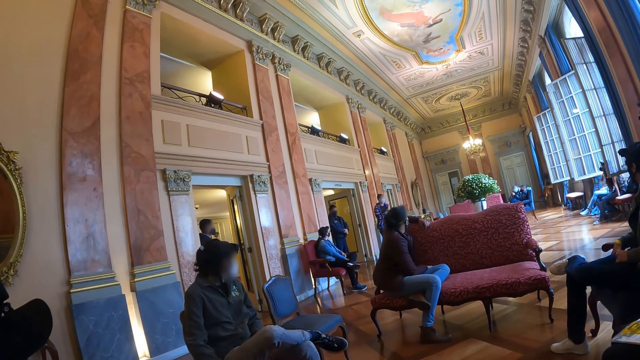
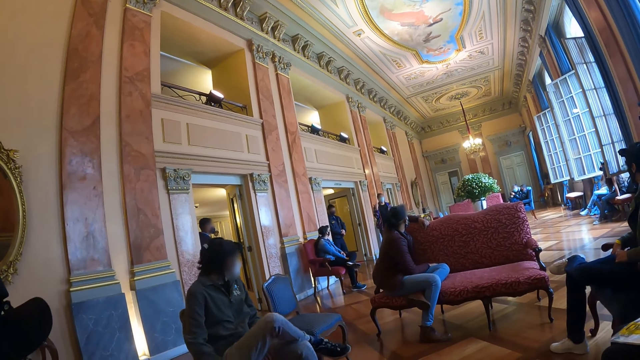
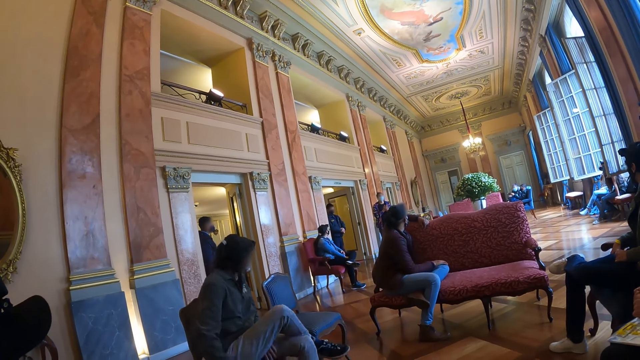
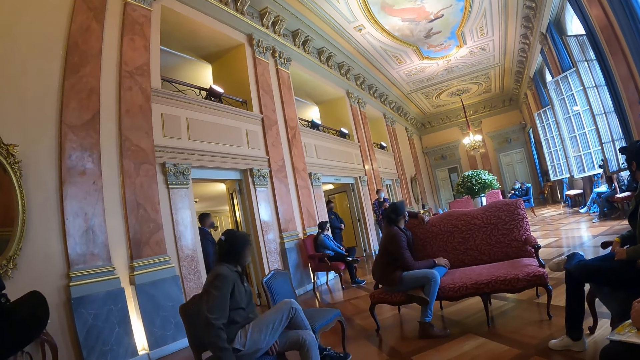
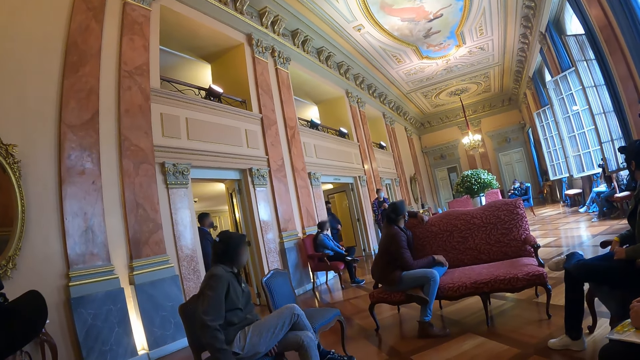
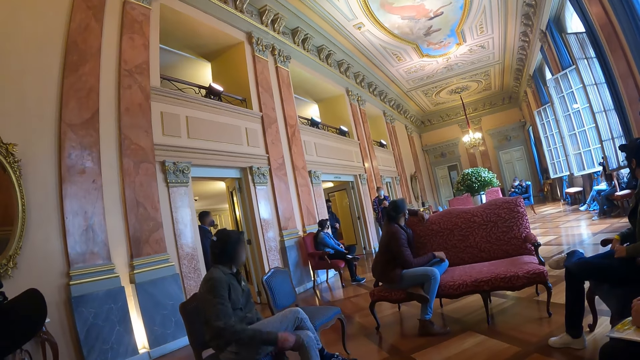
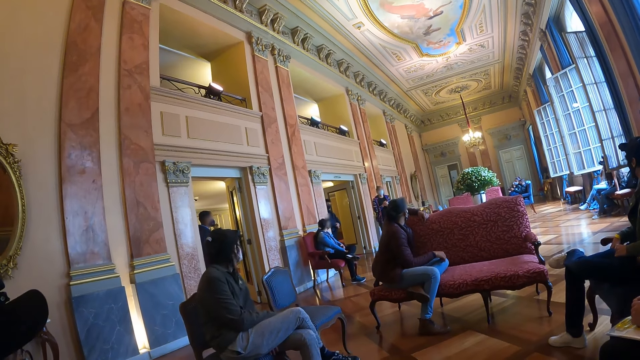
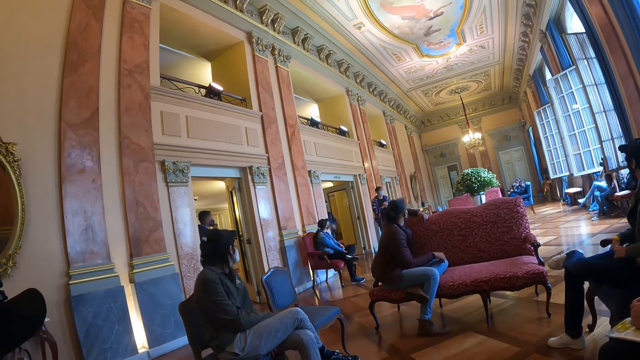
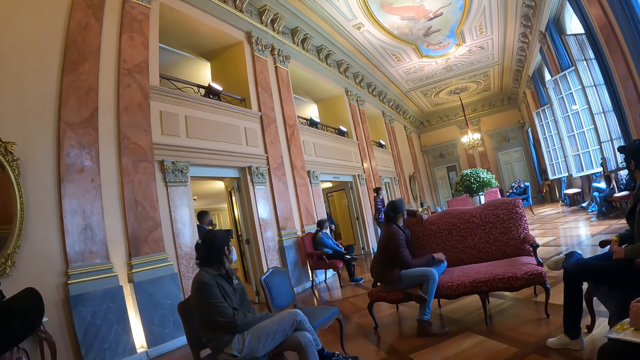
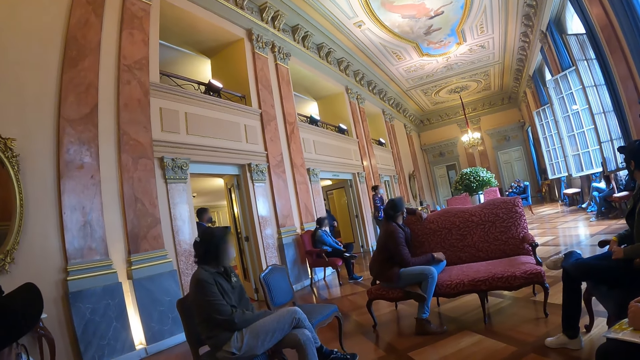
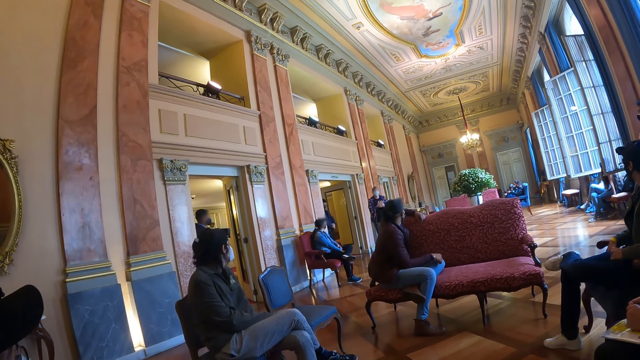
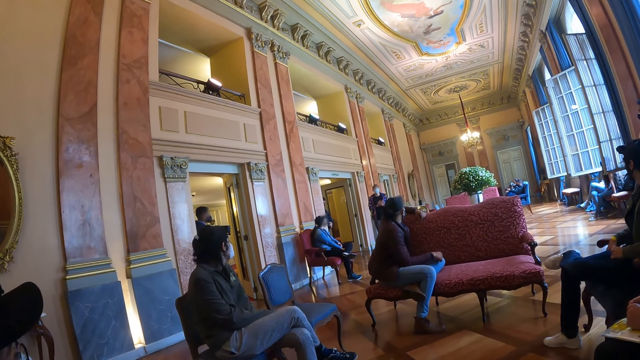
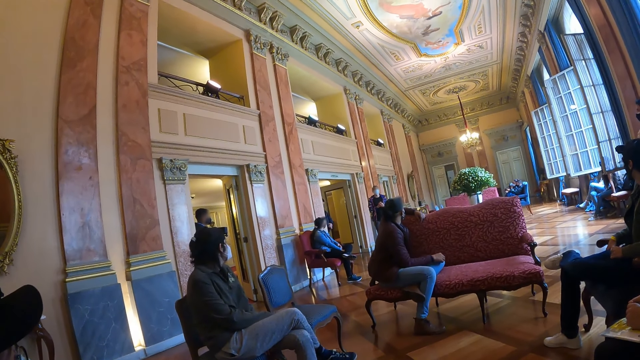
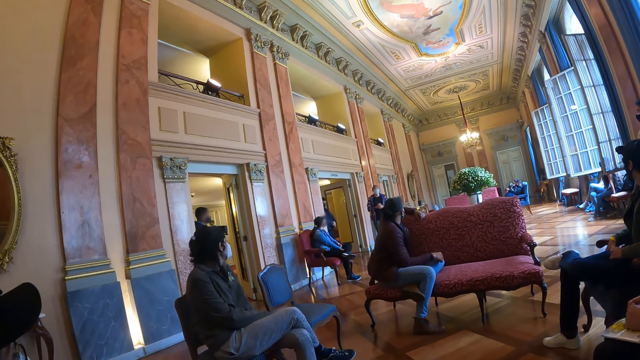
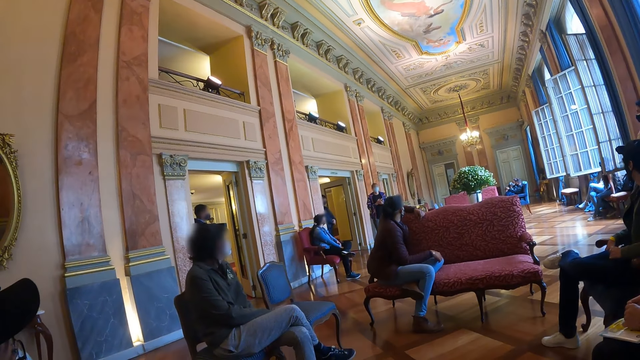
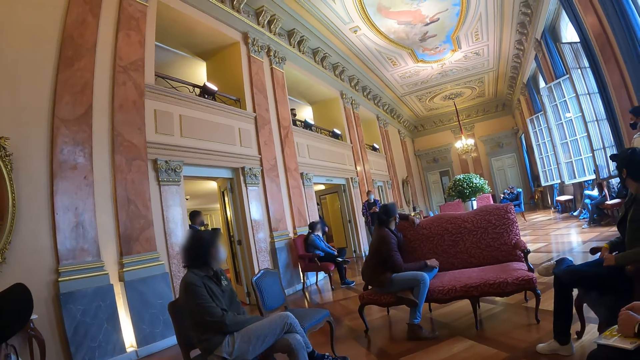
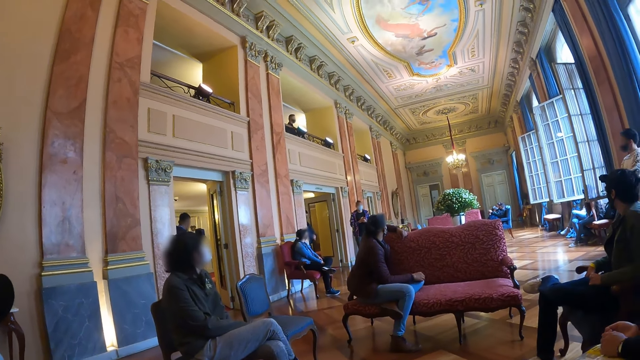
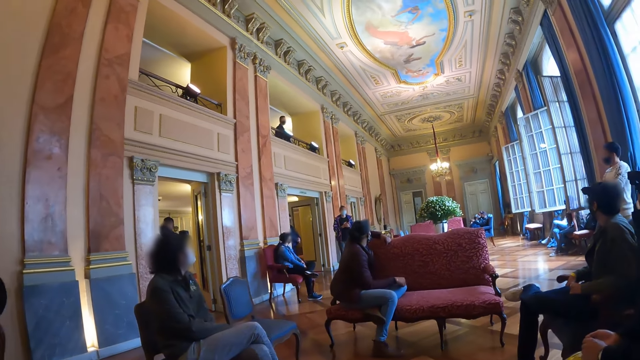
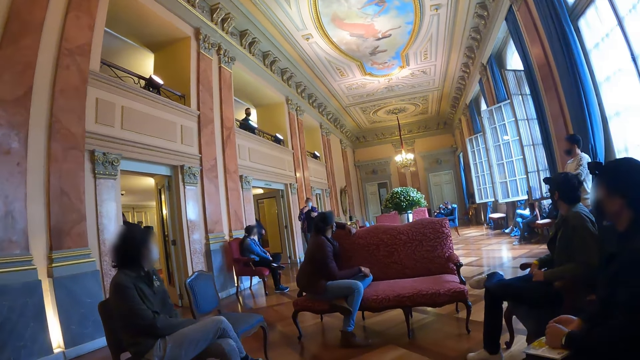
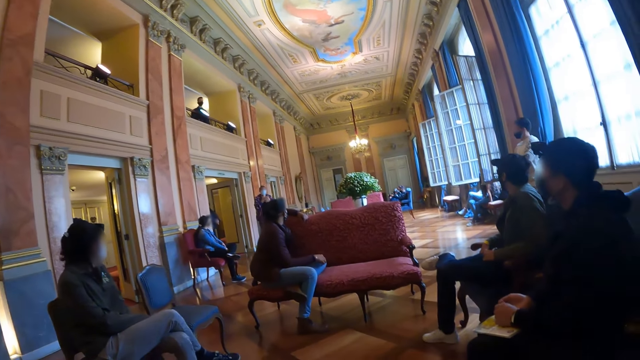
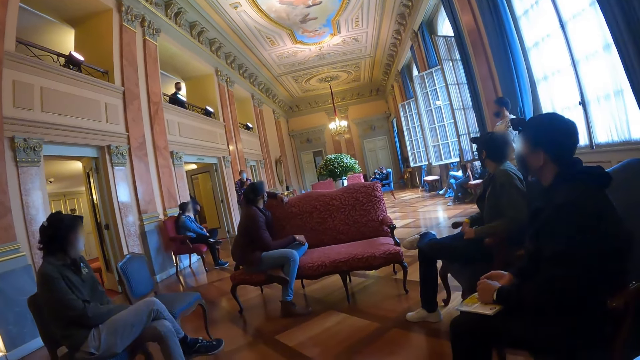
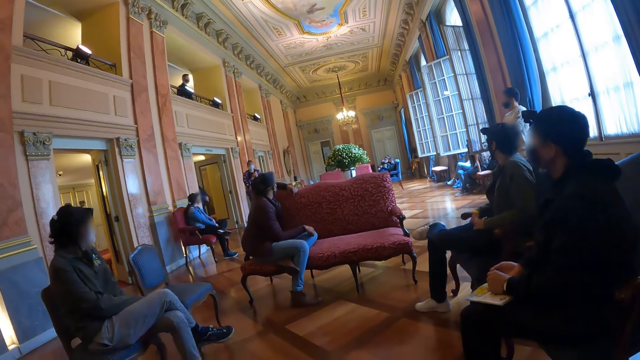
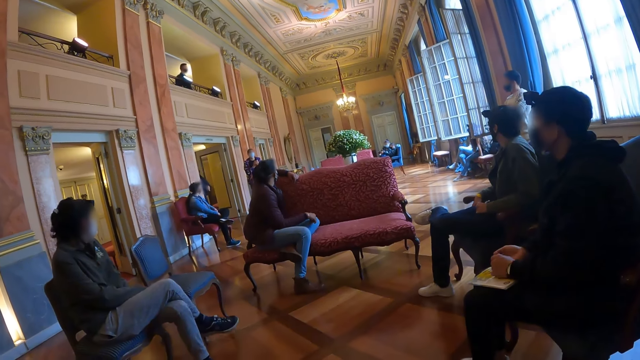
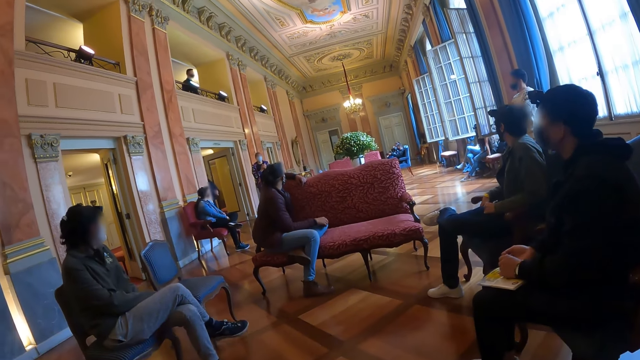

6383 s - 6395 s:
The camera wearer looks around a room.

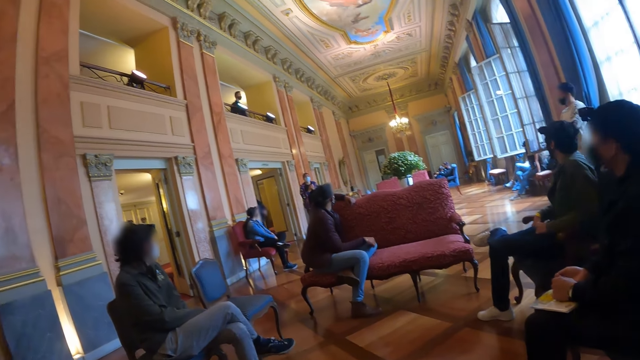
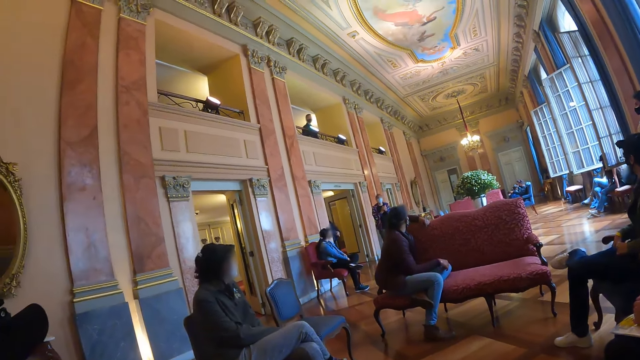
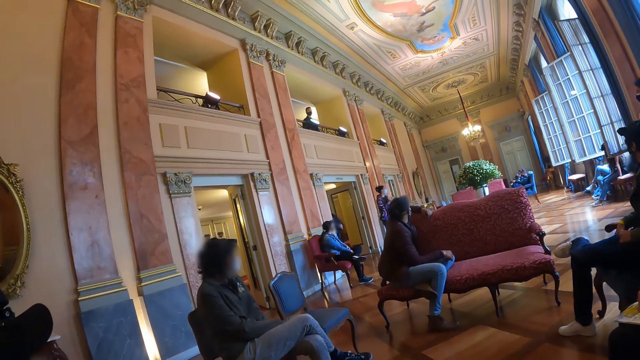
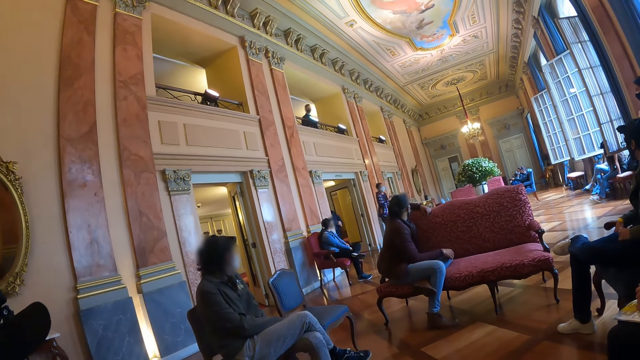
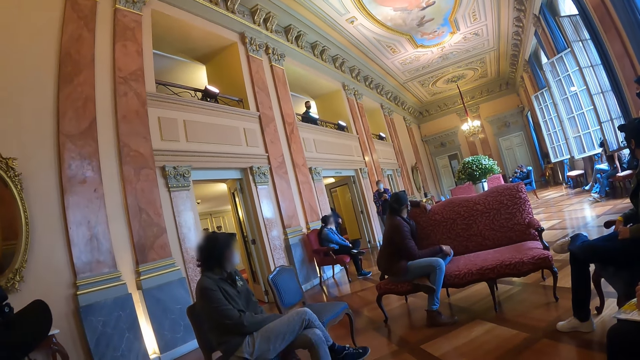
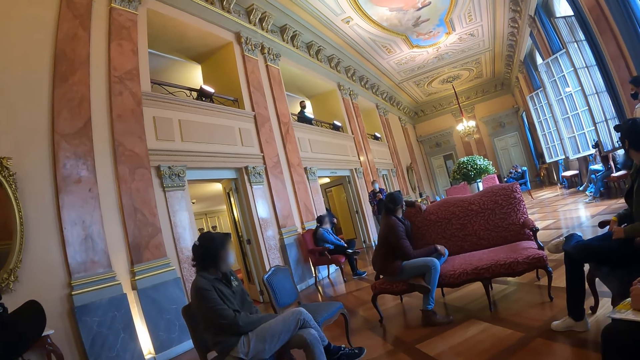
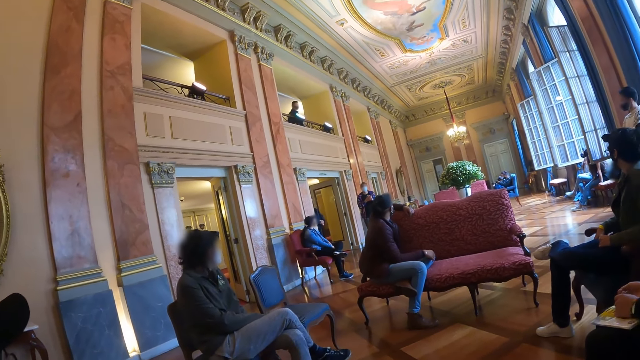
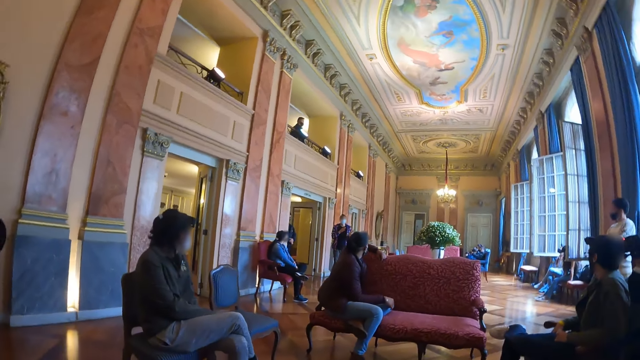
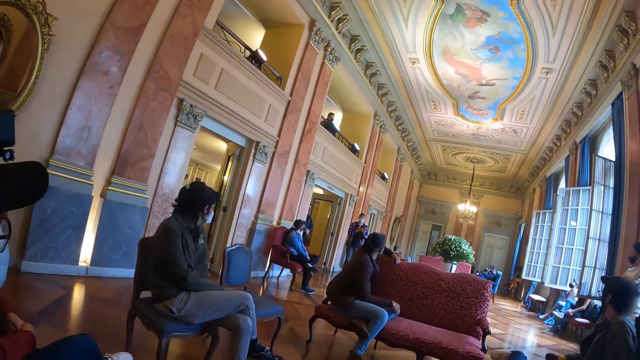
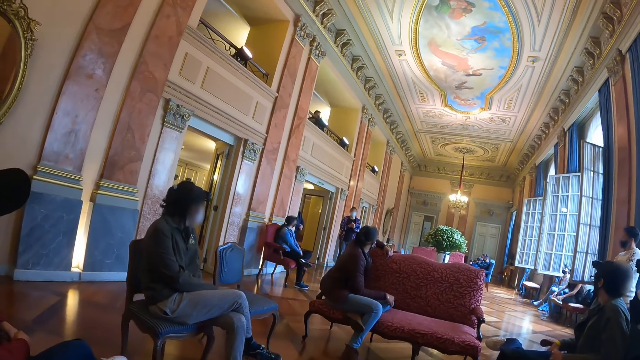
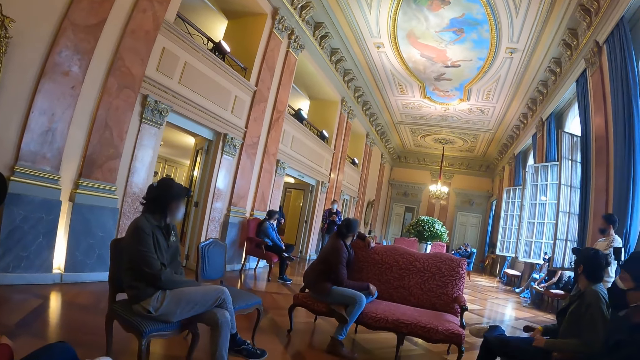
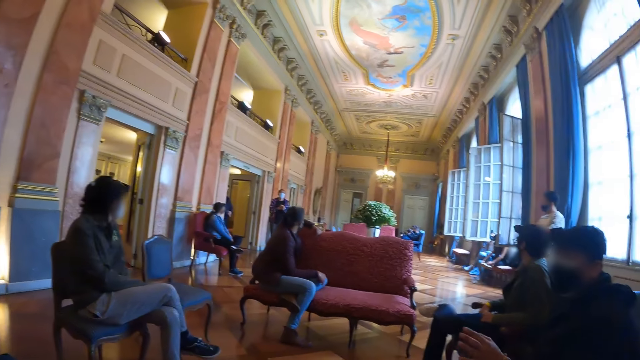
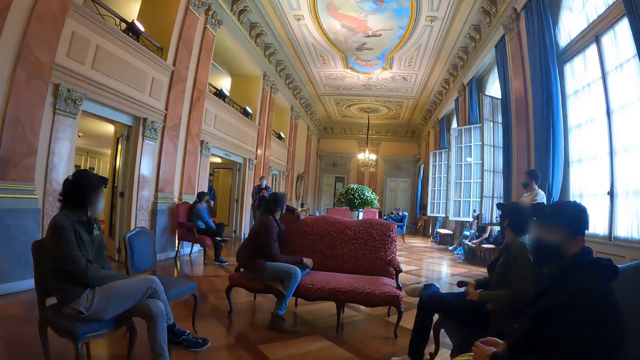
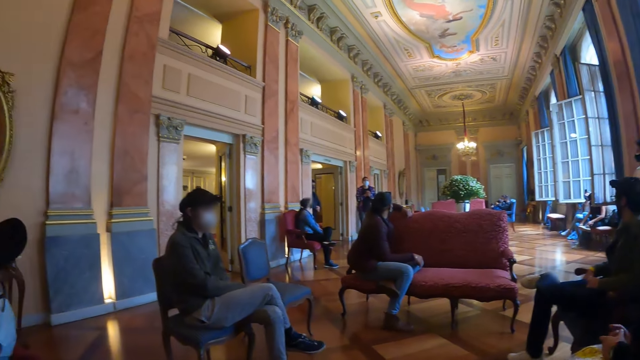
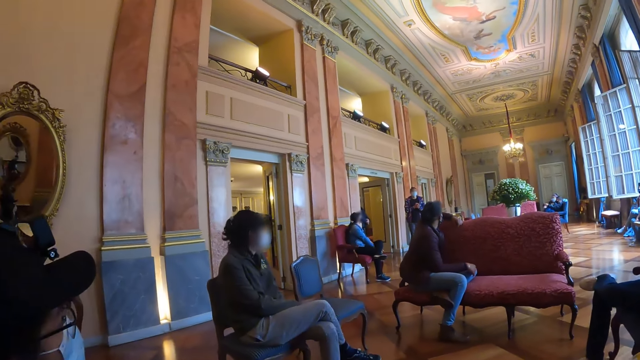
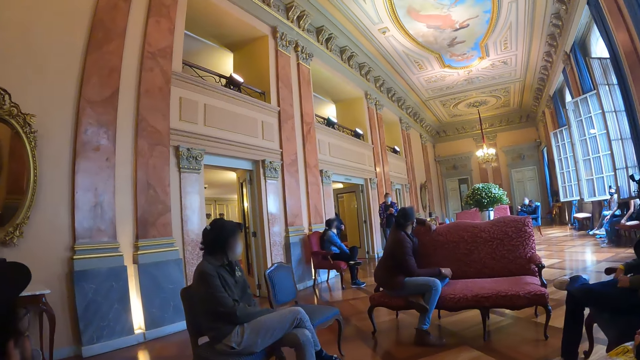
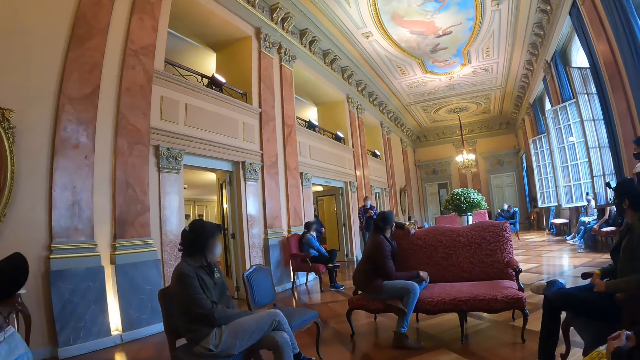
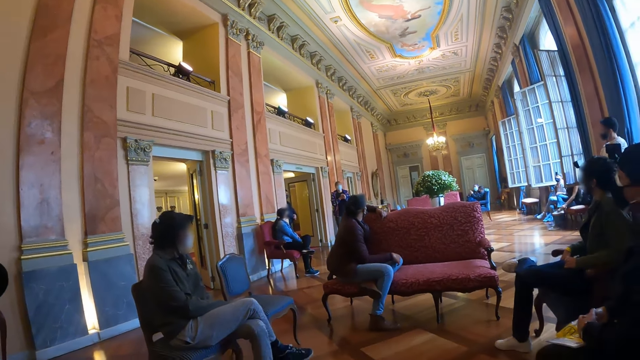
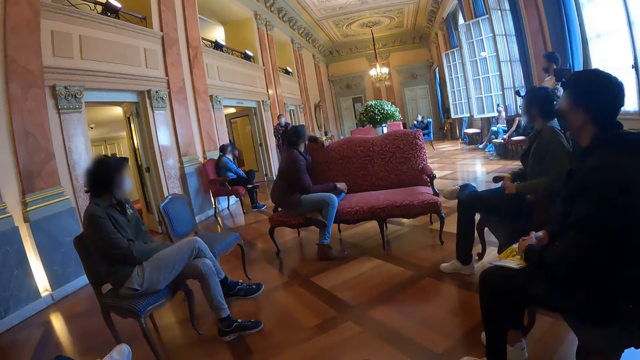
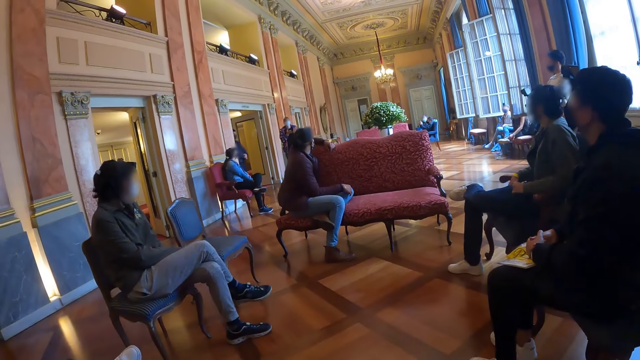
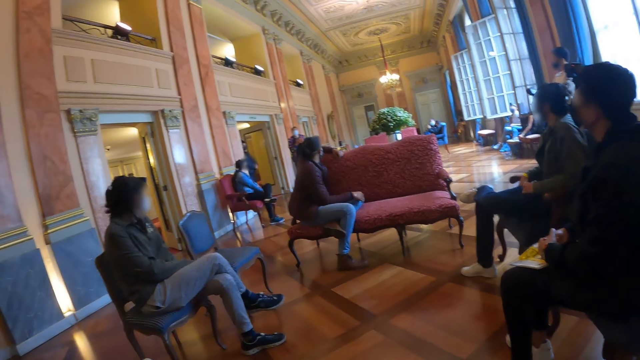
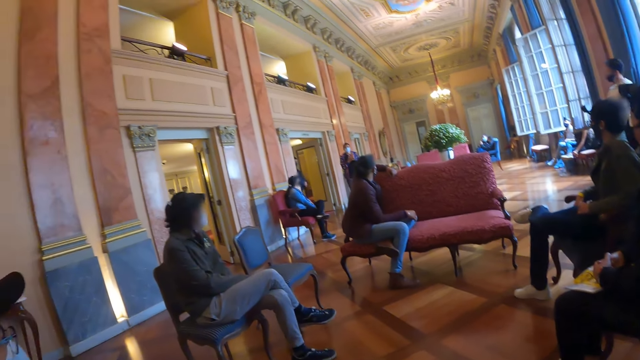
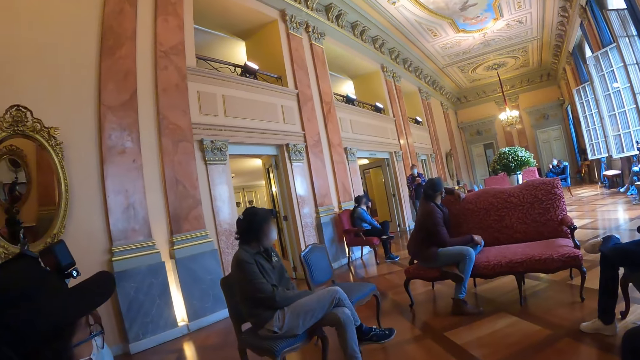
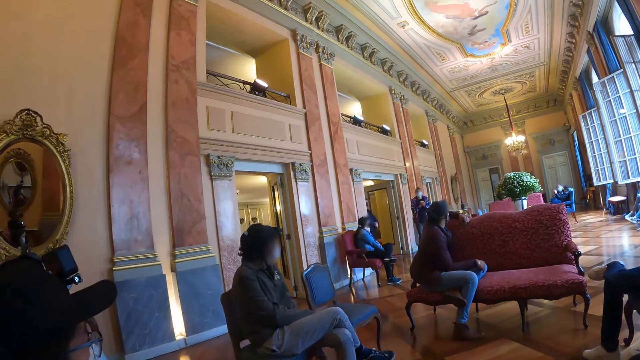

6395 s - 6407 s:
A woman interacts with people in a room.
